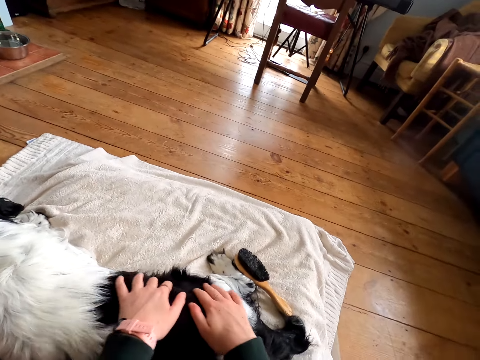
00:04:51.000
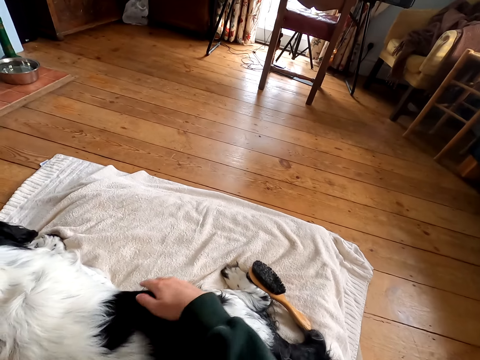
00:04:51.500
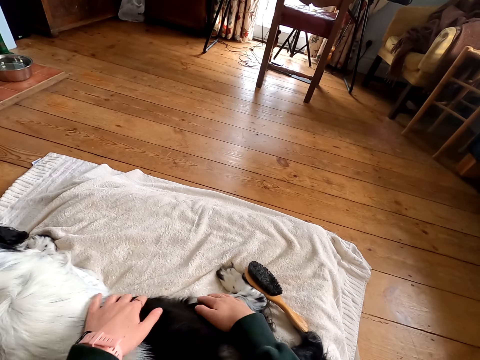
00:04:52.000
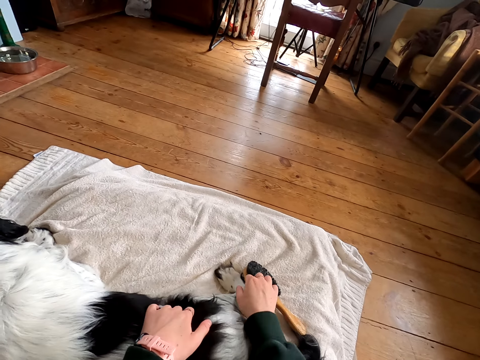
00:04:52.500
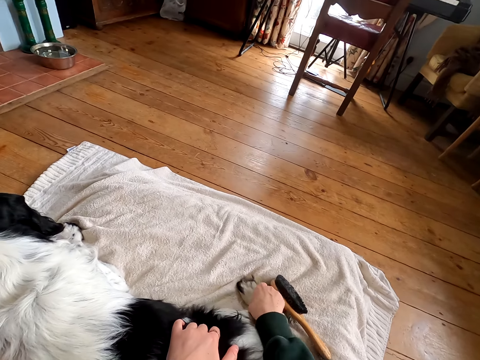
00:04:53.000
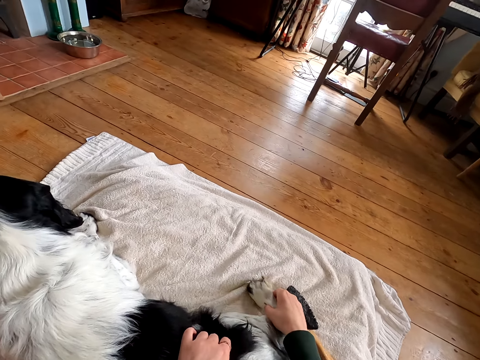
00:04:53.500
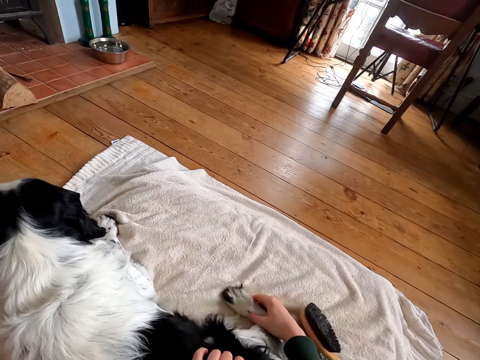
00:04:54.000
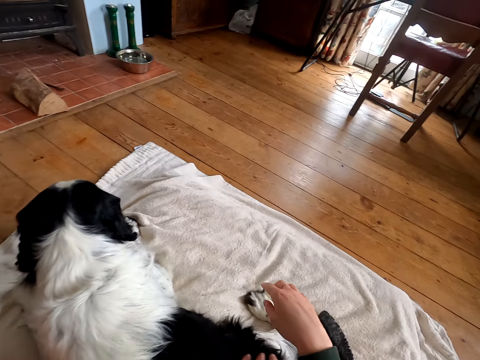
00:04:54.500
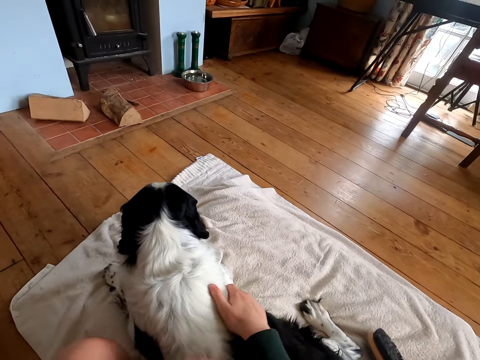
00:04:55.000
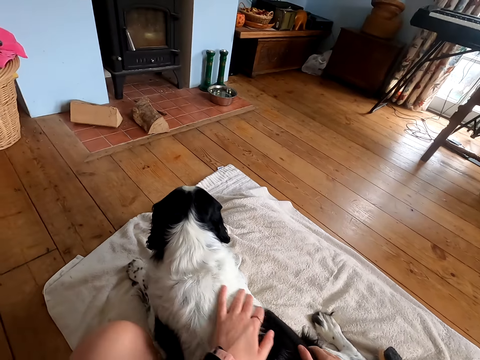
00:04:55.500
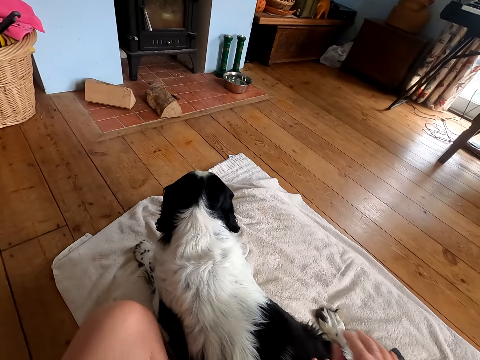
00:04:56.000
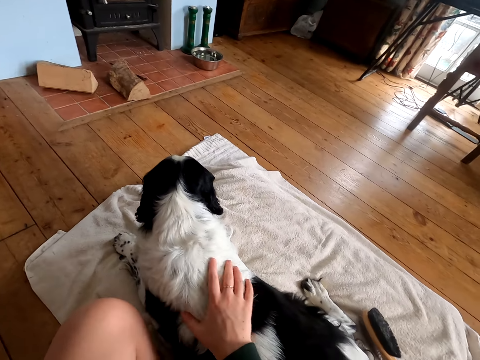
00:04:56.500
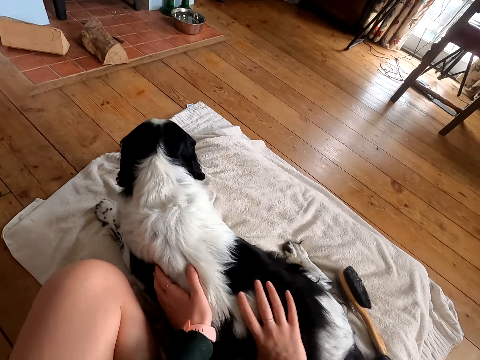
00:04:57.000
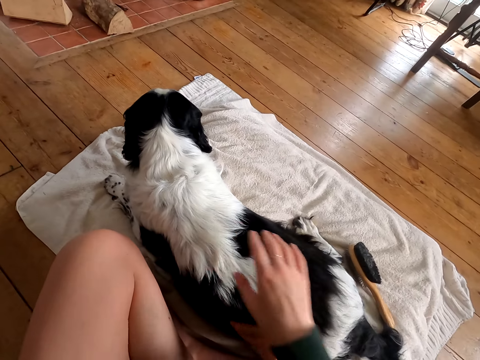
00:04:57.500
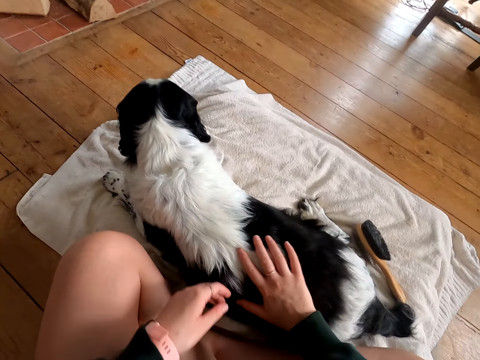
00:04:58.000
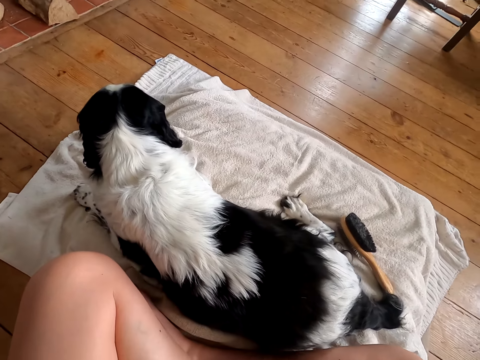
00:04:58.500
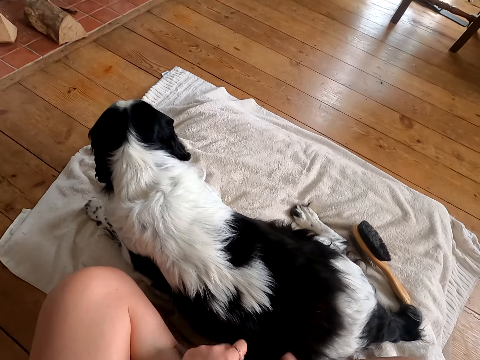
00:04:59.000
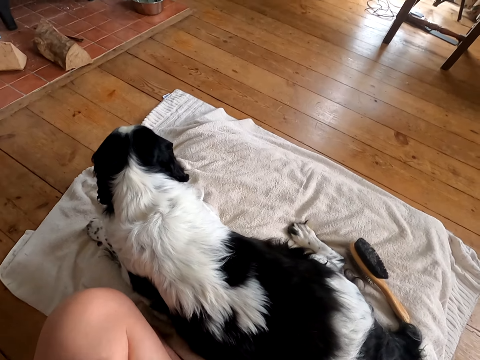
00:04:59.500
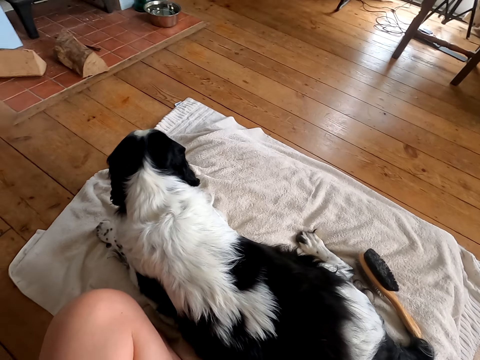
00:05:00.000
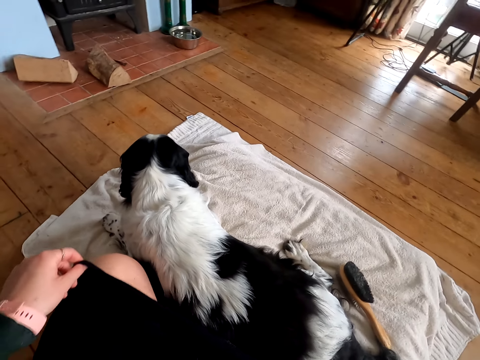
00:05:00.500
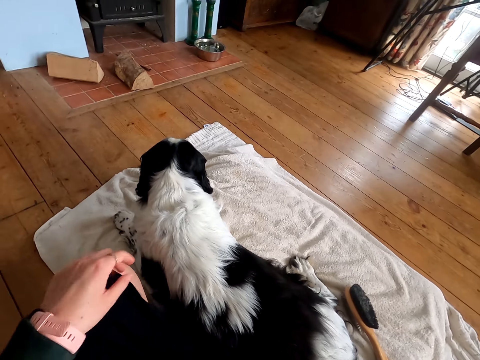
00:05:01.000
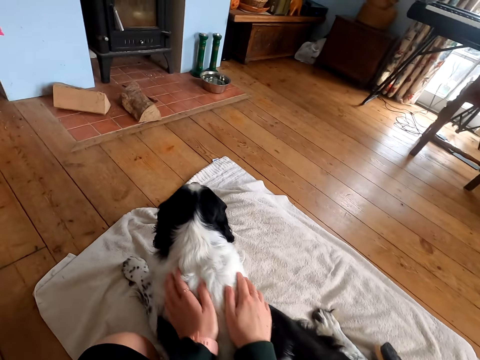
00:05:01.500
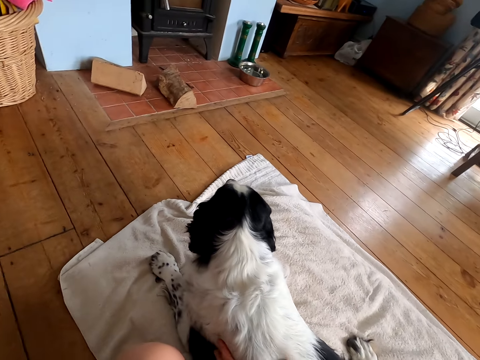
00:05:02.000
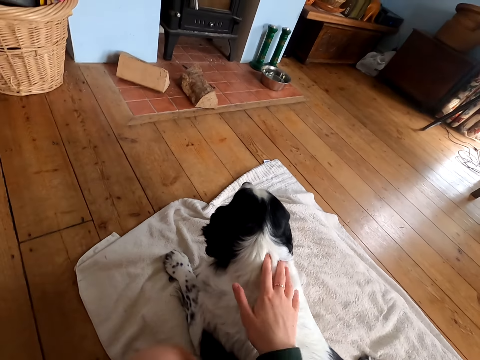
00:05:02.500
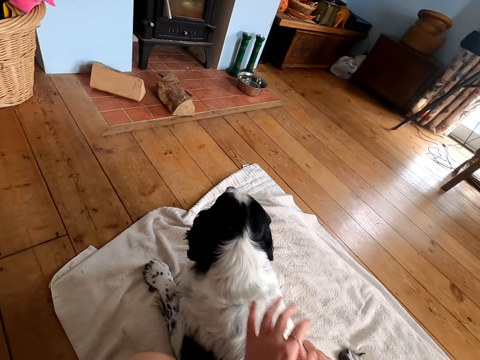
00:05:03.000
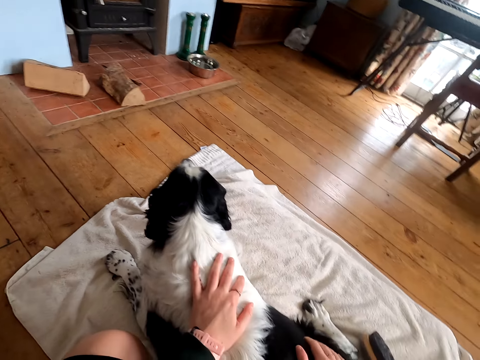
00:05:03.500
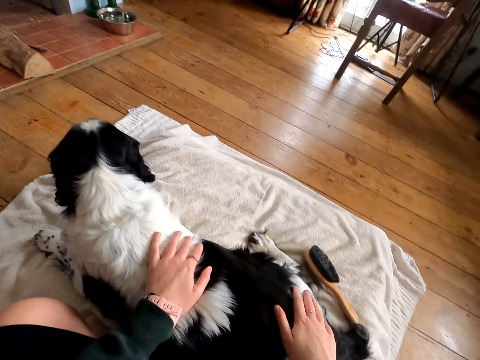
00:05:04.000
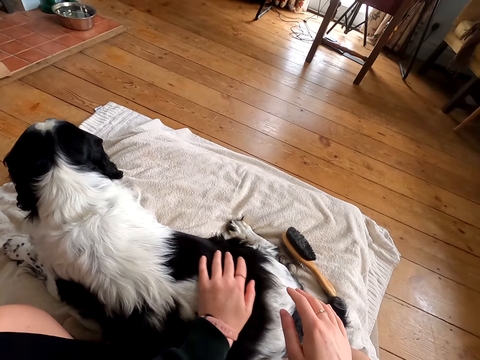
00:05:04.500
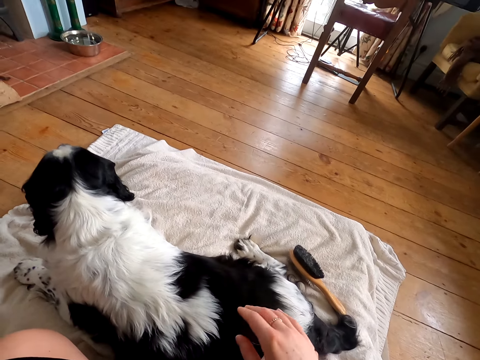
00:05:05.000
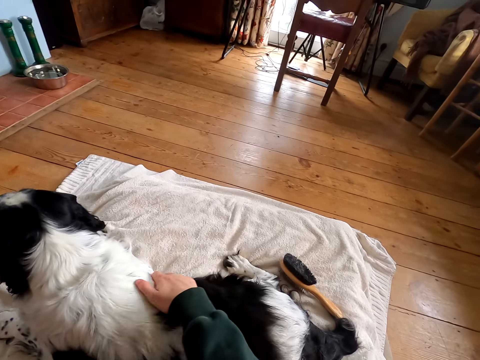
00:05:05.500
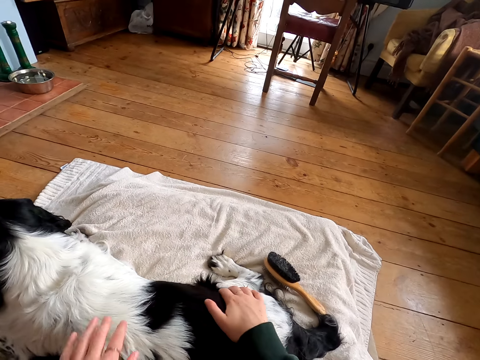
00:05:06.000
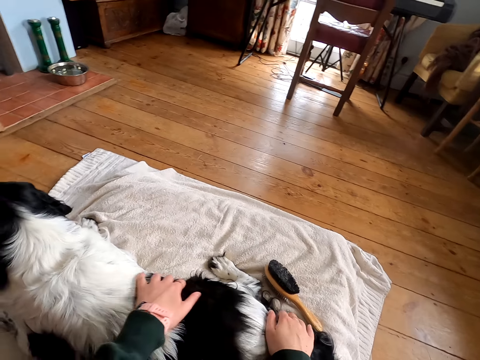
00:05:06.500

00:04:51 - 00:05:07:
The camera wearer moves the dog's leg. They massage the dog. They touch the dog fur. They adjust the clothes. They pull the dress. They massage the dog. They touch the dog fur.

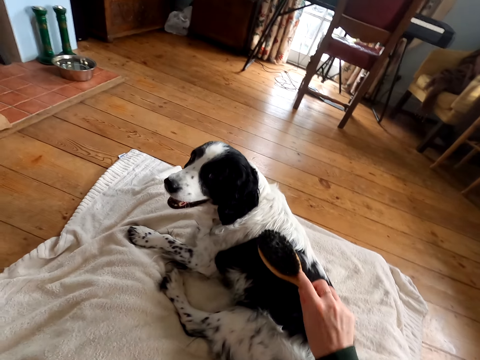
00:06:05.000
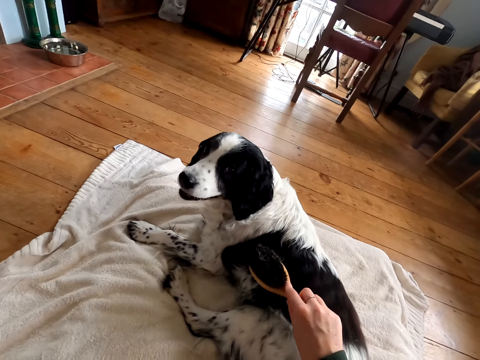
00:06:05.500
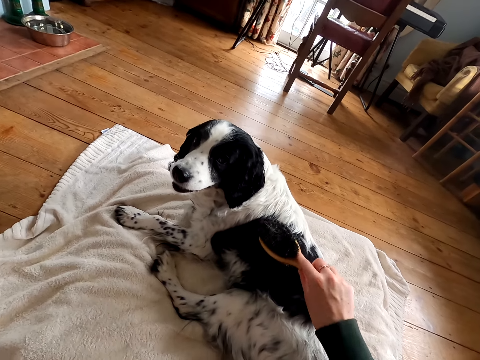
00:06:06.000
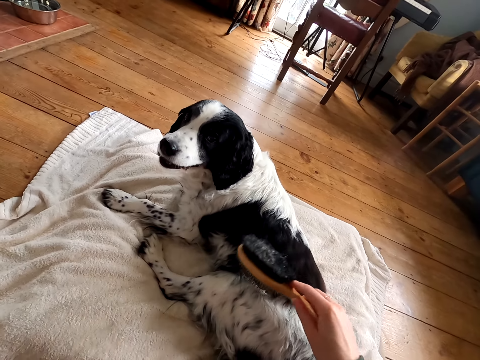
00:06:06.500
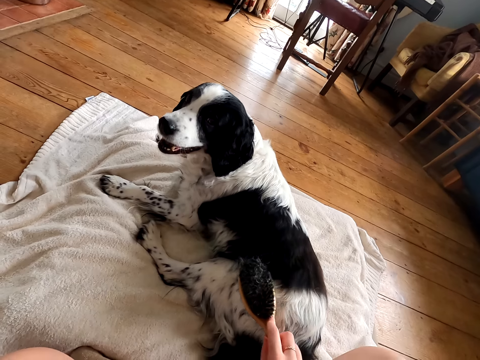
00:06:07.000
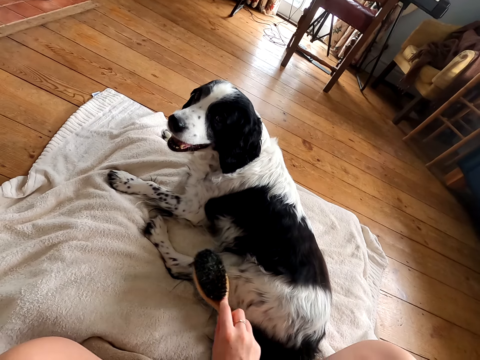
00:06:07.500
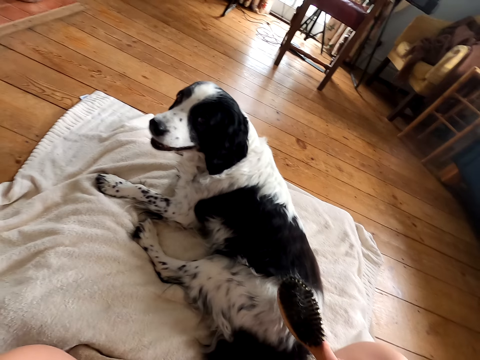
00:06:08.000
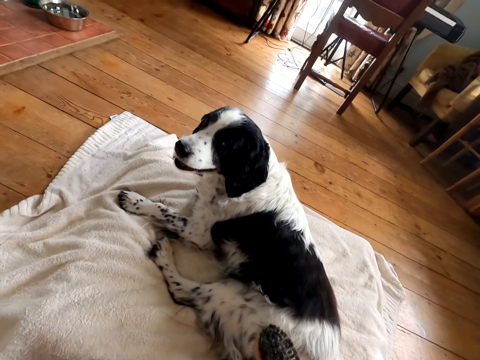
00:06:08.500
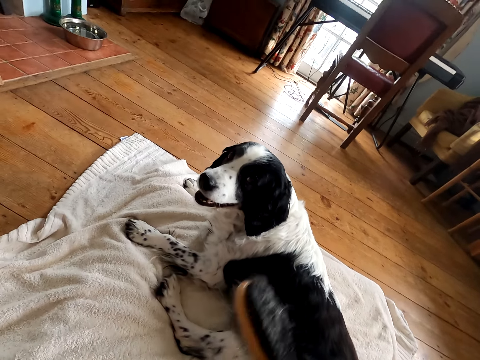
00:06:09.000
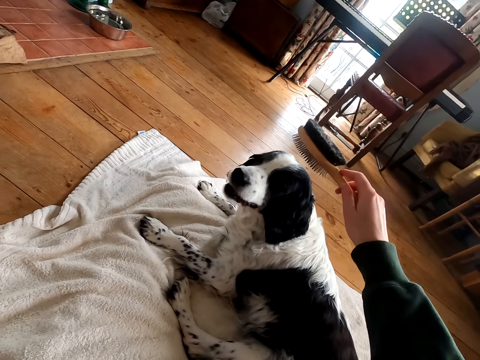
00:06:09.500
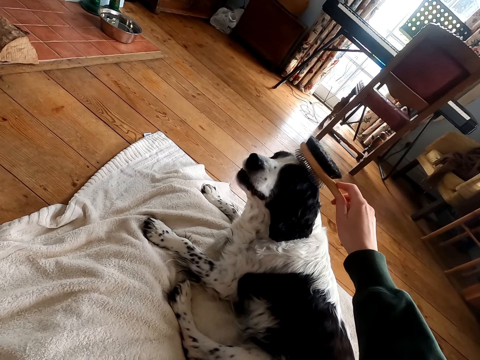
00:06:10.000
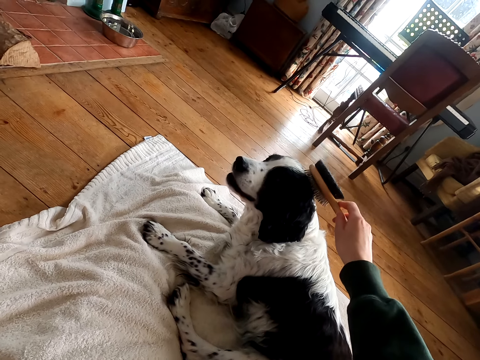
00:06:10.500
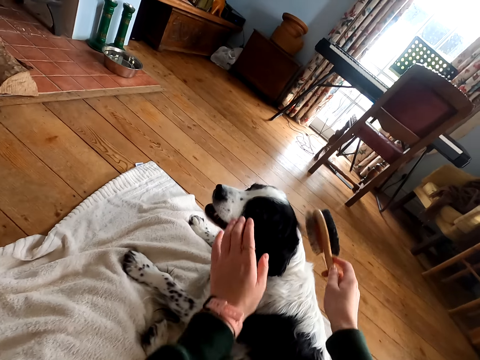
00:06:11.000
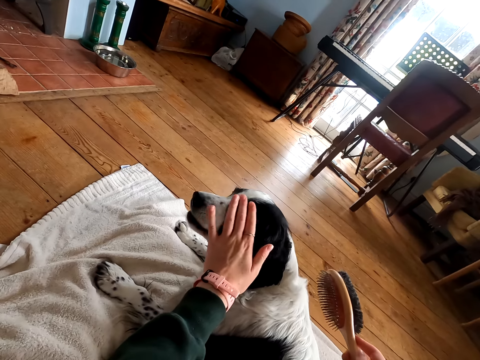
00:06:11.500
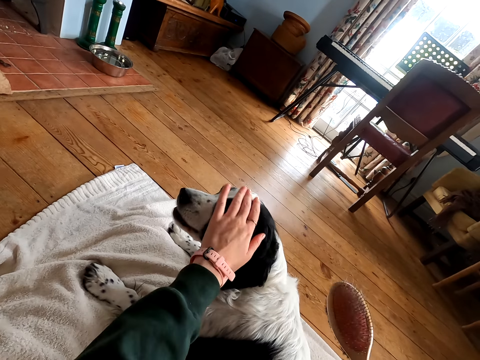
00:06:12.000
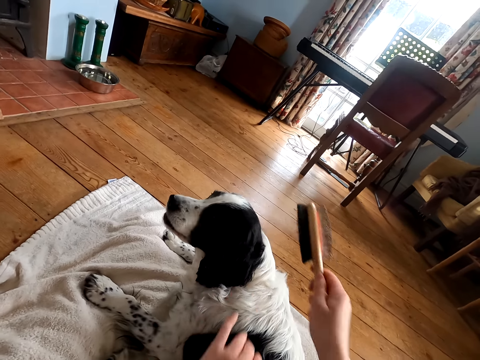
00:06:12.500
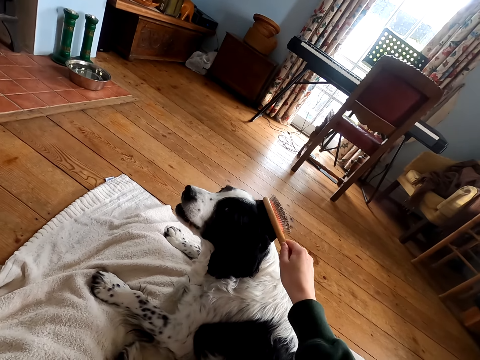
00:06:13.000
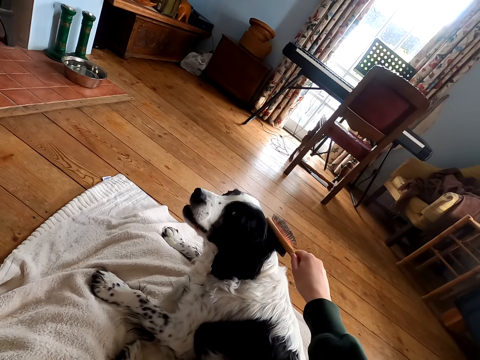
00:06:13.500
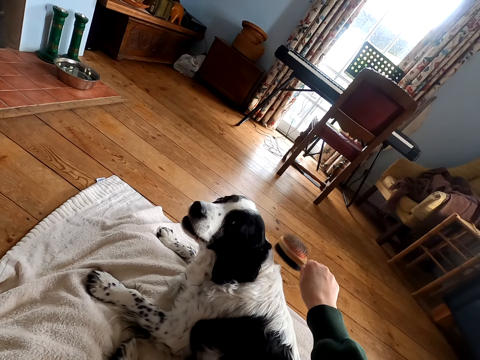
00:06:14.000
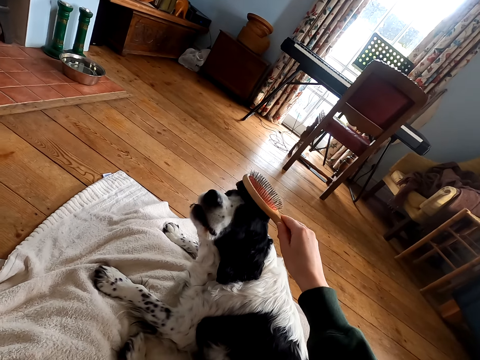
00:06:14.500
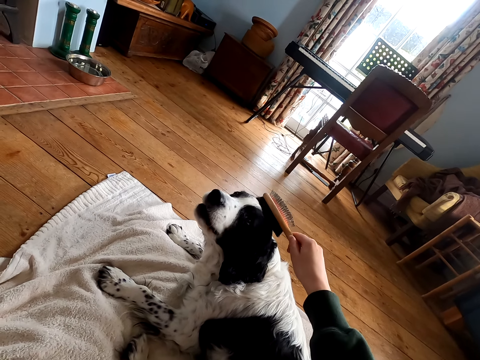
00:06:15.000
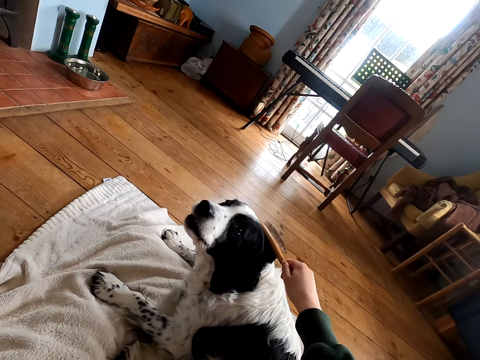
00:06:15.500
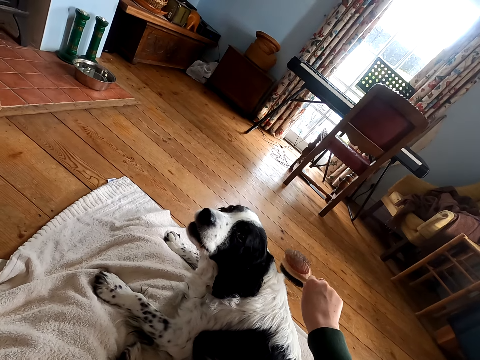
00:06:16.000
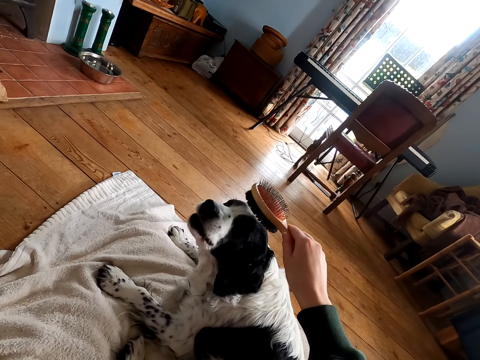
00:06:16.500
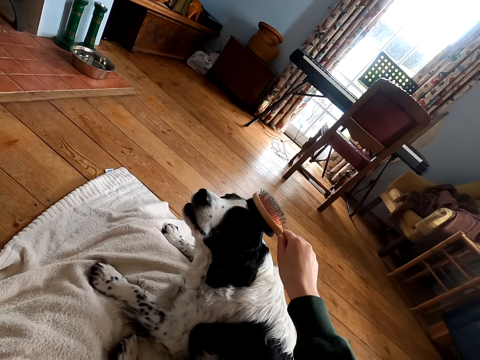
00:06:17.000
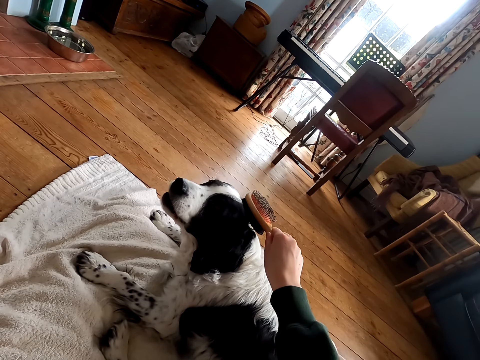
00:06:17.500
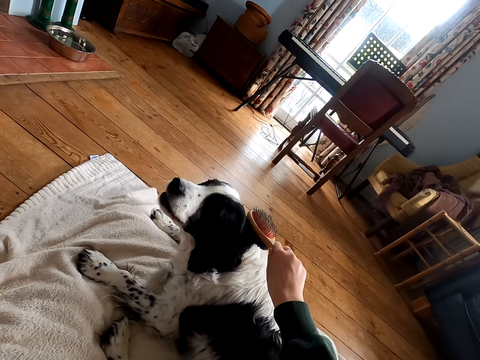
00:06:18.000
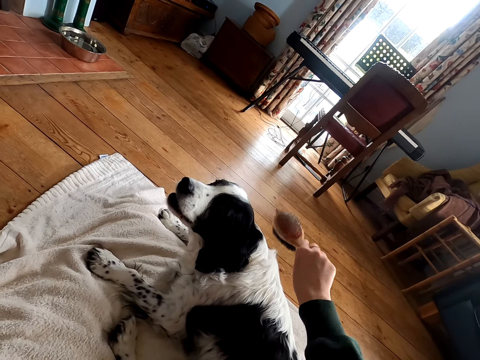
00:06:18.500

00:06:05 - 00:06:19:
The camera wearer combs the dog fur. They touch the dog fur. They massage the dog. They comb the dog fur.
